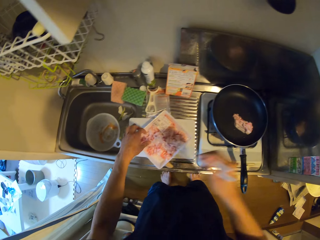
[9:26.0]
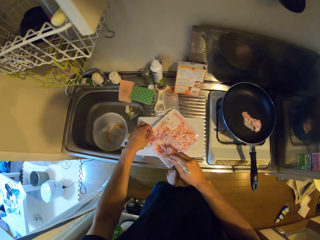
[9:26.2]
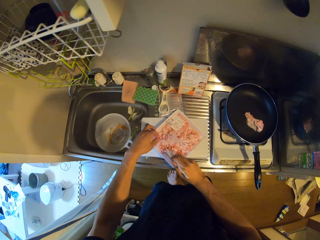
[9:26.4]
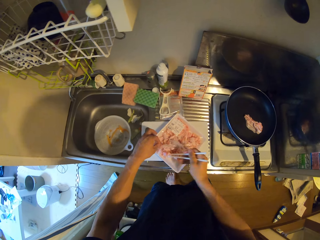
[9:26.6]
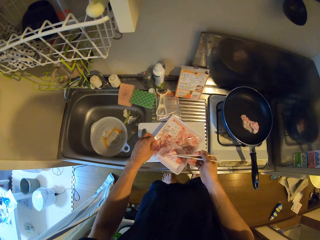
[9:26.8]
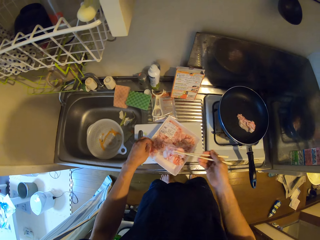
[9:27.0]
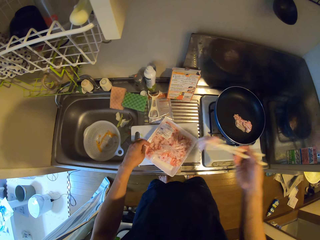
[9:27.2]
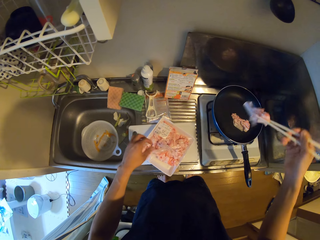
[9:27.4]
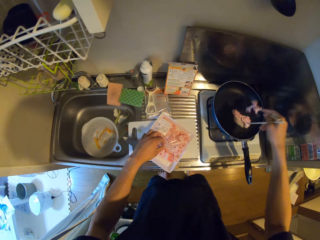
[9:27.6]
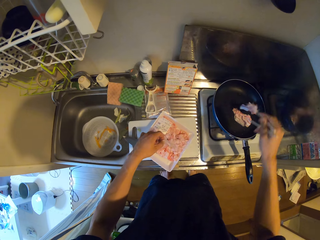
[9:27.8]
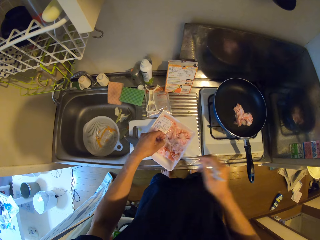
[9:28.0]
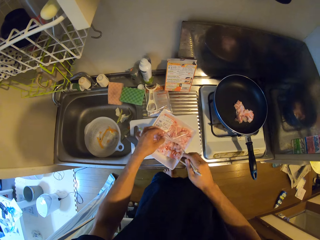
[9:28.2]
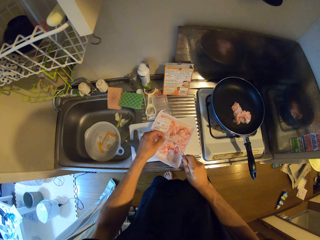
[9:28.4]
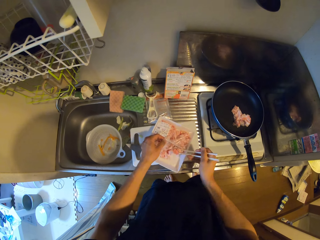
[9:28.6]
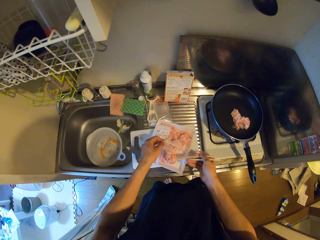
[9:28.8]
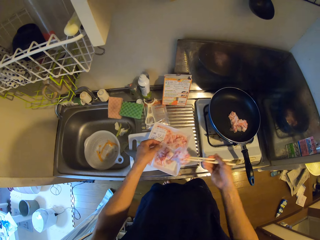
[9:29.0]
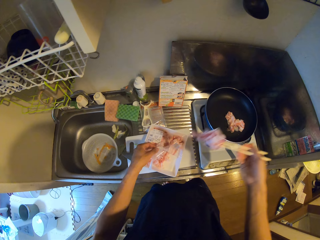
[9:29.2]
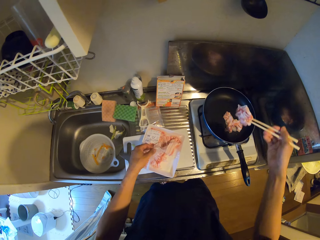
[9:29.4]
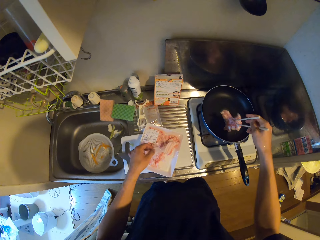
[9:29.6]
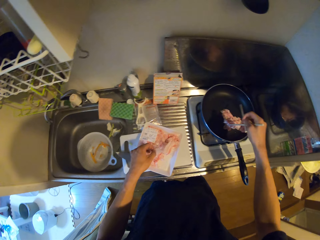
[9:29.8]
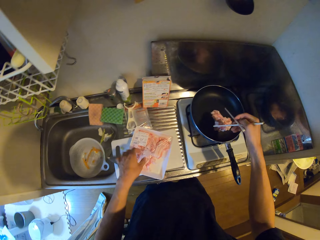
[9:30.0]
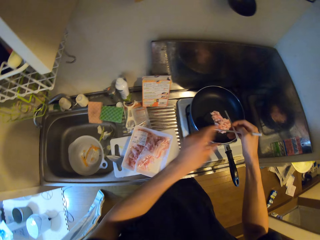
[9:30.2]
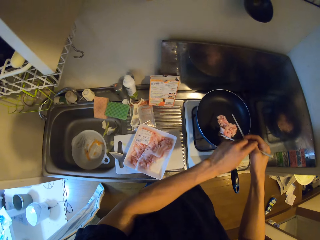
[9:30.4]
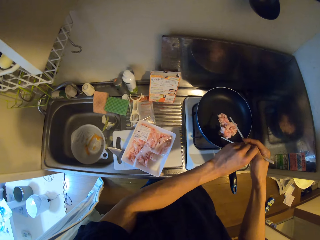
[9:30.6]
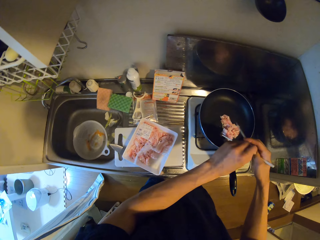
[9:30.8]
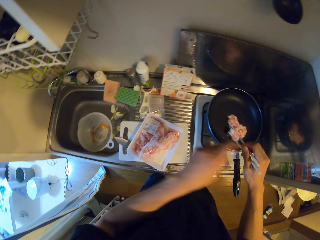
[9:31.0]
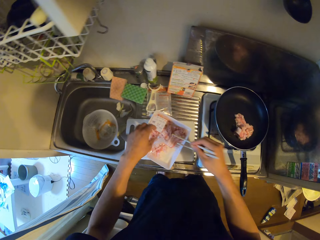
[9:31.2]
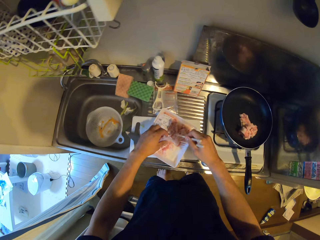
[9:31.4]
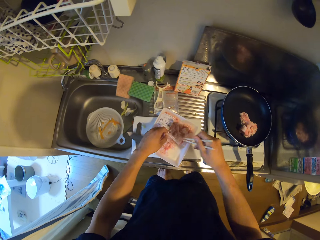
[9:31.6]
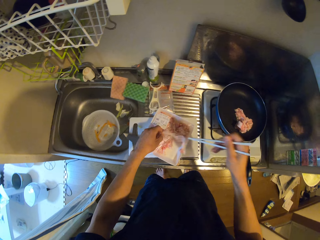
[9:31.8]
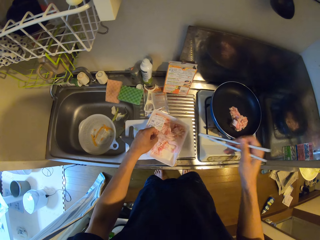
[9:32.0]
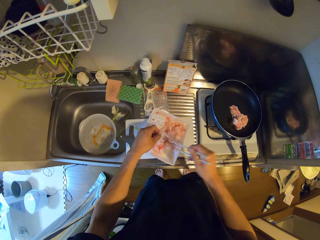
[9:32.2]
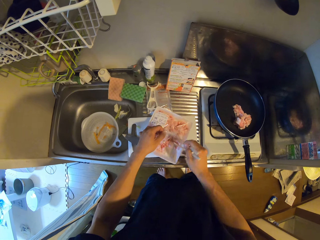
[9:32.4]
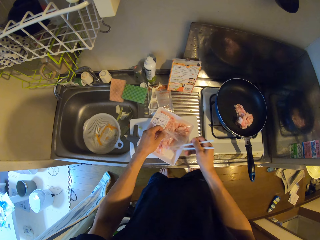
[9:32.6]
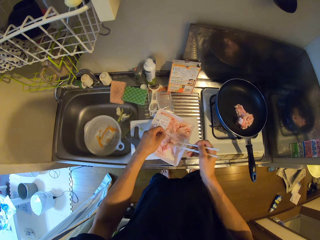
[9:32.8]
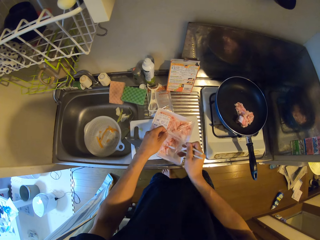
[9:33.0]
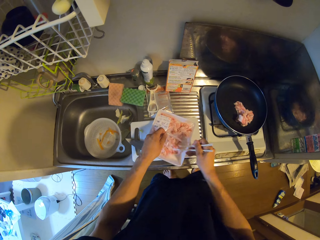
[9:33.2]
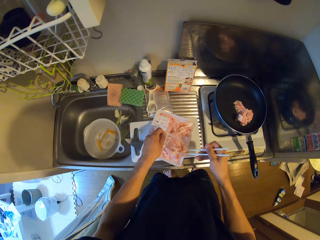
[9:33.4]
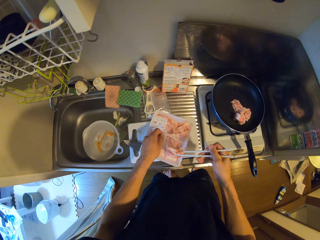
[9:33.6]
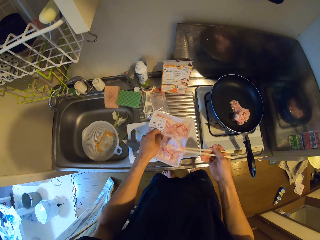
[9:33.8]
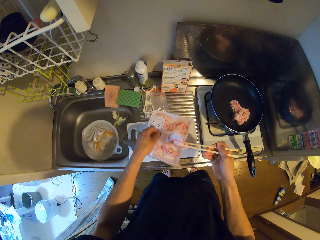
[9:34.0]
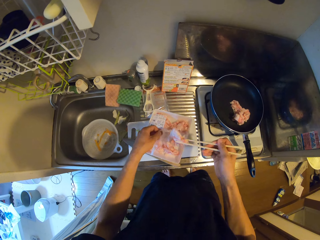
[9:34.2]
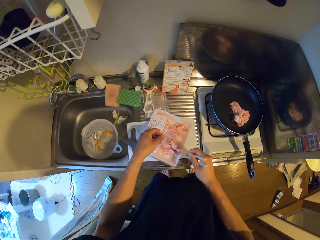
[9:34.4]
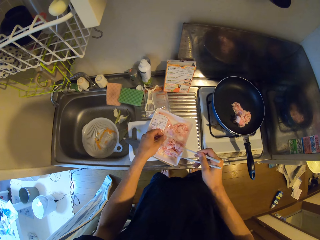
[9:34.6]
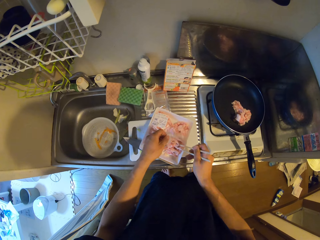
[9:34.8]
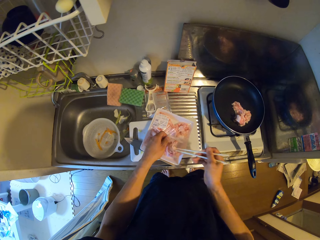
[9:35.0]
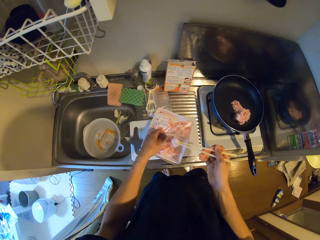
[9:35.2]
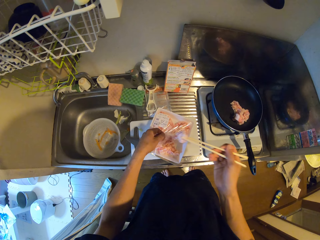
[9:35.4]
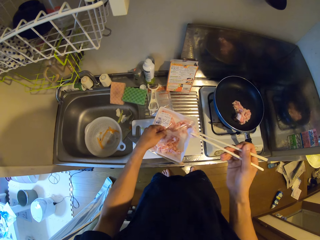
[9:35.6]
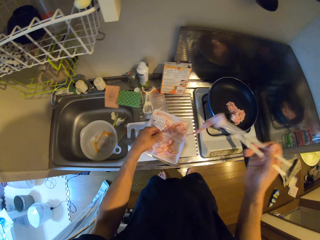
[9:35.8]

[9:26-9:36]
The camera wearer moves meats from the pack to the frying pan with chopsticks. They stir a piece of meat on the pan with chopsticks. They scoop a piece of meat from the storage can with chopsticks. They put the piece of meat on the pan with chopsticks. They scoop a piece of meat from the storage can with chopsticks.

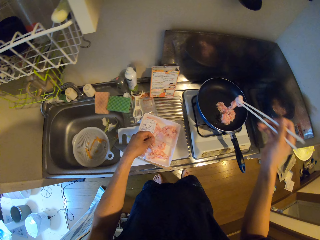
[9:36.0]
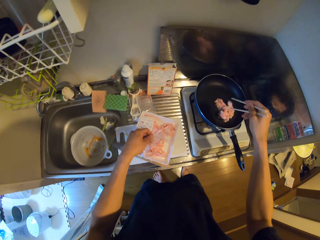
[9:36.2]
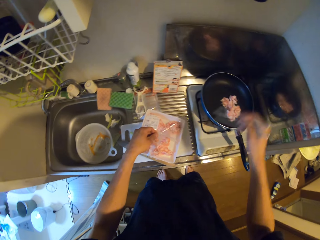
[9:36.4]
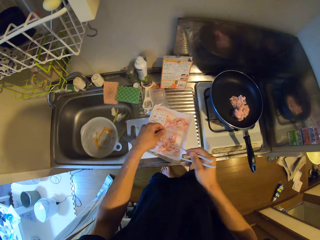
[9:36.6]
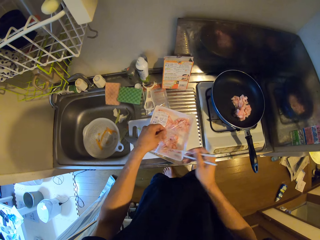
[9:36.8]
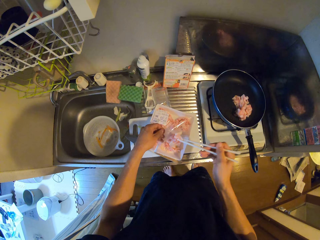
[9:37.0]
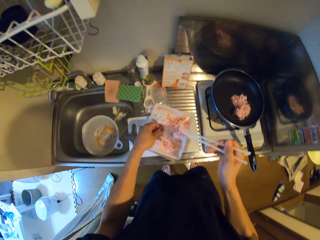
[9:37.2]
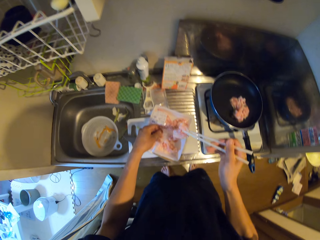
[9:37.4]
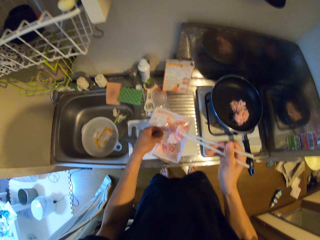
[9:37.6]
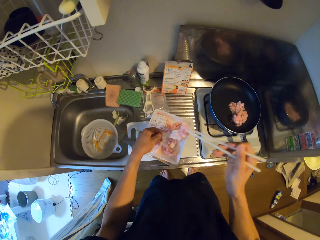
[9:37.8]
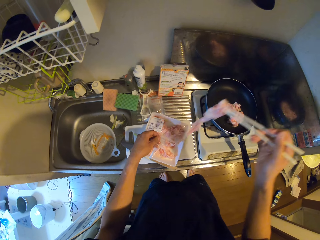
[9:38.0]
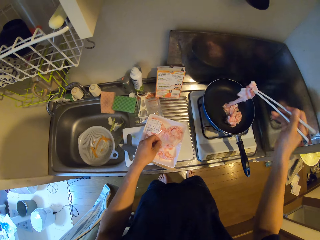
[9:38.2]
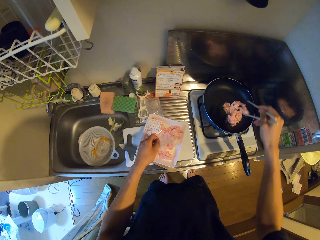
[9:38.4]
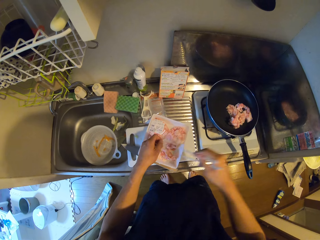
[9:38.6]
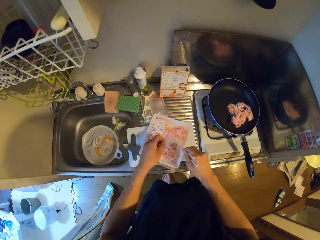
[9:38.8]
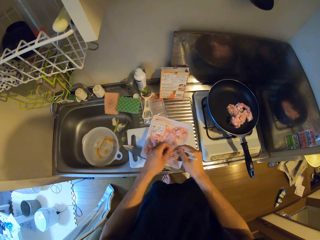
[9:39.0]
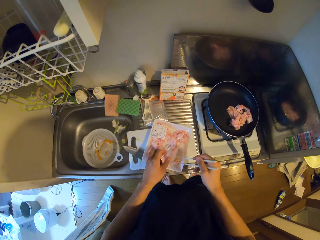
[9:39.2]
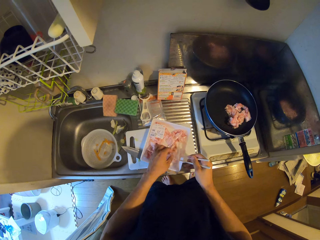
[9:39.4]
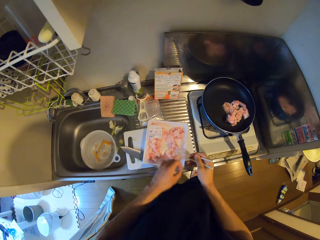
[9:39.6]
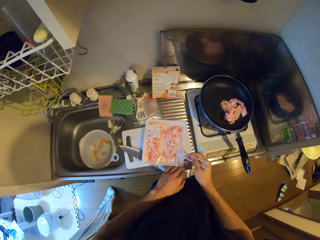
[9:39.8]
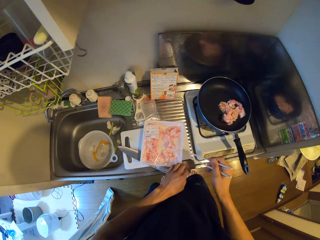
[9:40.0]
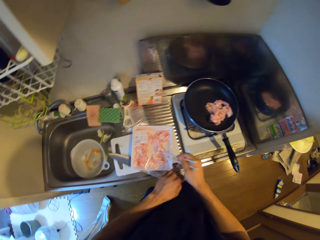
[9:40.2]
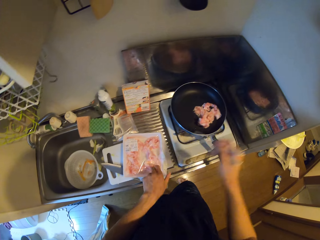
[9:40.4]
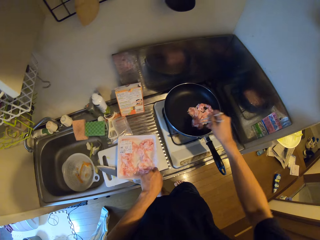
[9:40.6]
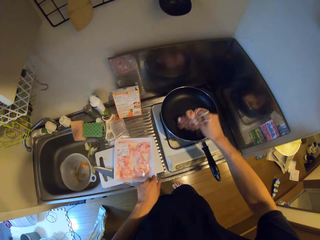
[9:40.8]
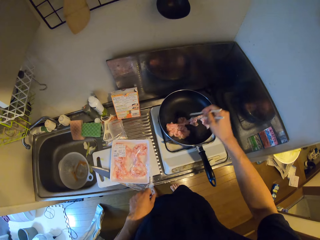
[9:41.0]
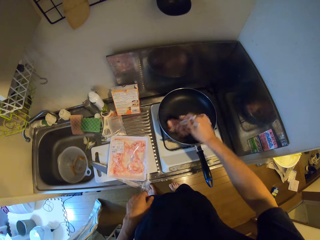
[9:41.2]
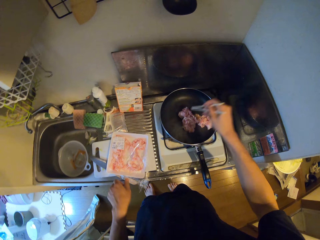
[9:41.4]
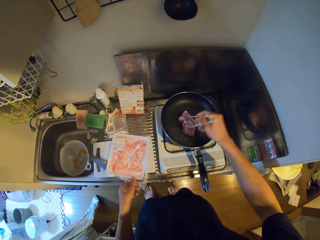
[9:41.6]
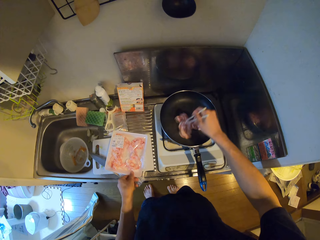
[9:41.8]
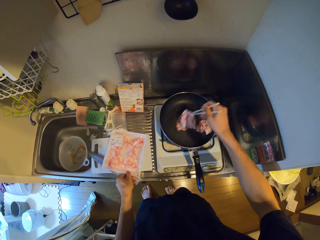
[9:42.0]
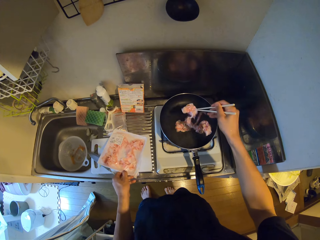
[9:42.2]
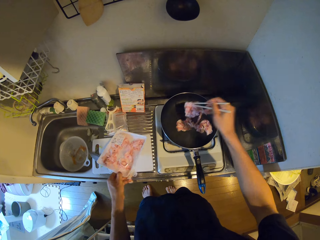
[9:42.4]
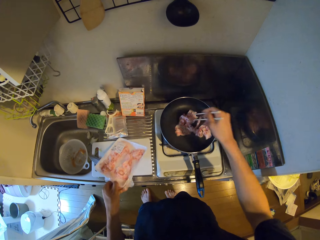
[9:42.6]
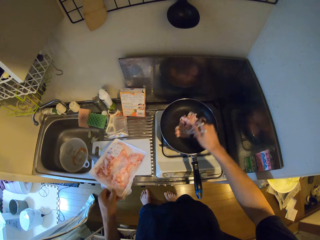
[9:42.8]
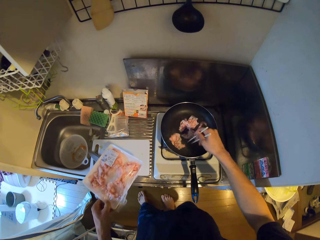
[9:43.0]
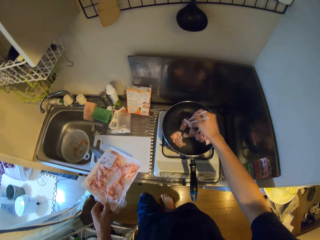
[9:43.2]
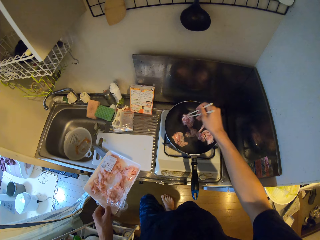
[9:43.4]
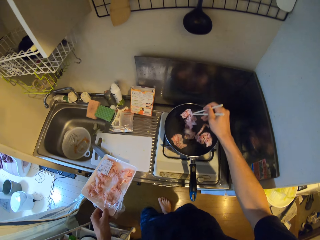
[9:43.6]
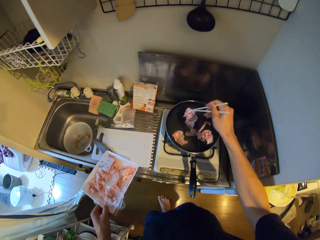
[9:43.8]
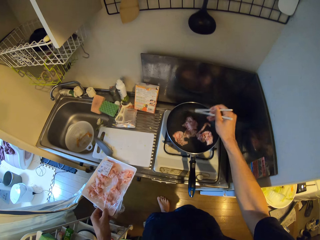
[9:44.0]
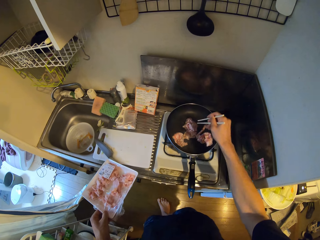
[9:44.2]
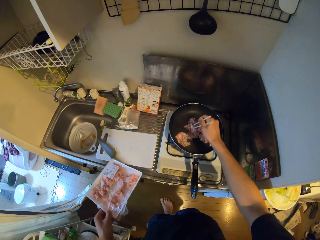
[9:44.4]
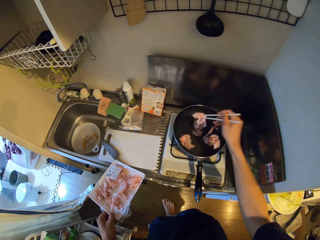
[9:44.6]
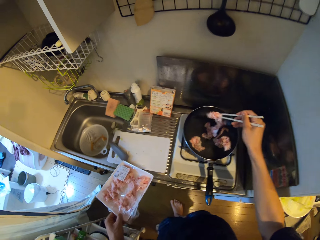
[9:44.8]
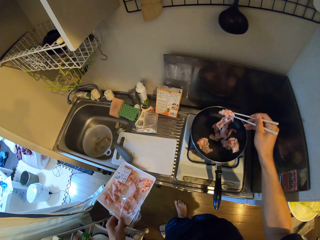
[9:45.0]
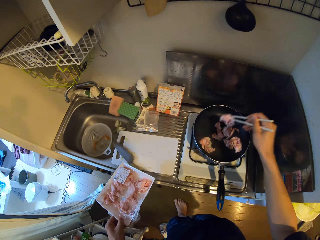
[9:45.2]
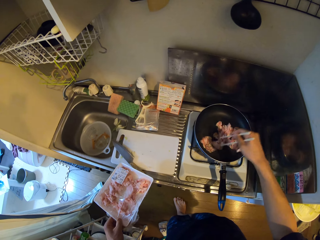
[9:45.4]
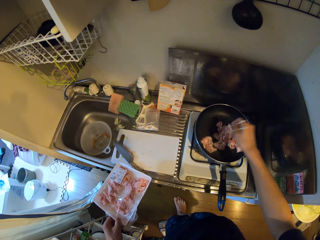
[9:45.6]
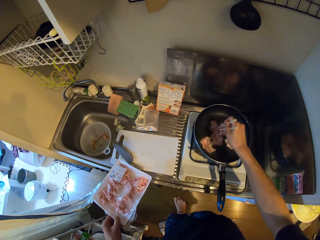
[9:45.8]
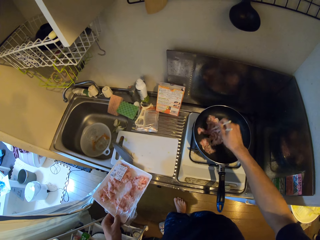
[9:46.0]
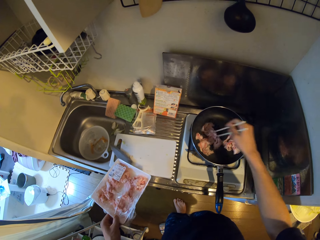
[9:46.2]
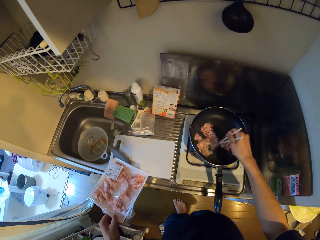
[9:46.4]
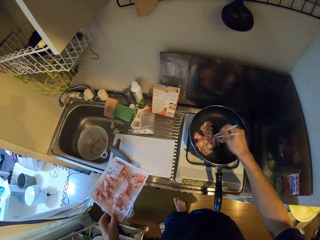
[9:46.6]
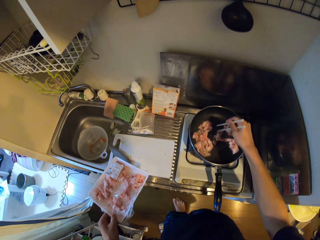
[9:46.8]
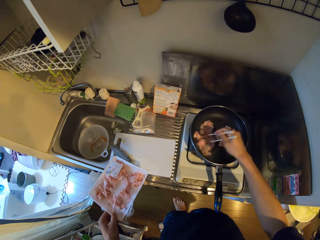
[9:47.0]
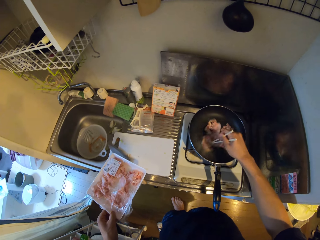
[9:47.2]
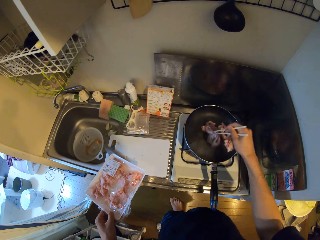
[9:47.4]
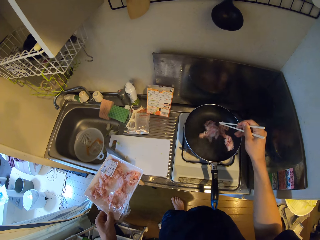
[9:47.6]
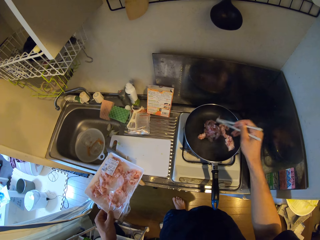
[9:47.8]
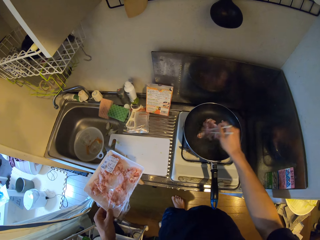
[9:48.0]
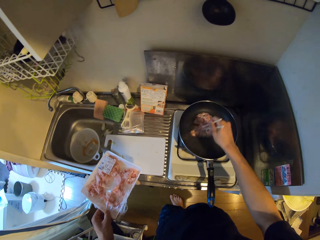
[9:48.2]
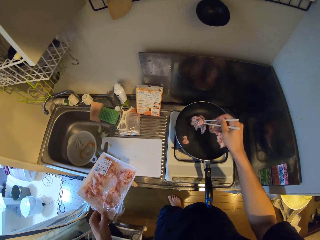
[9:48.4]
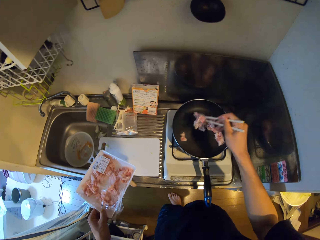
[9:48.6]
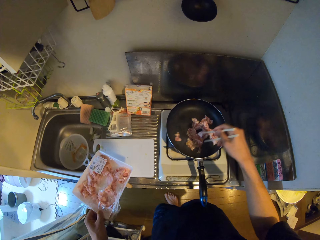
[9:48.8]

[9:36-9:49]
The camera wearer puts the piece of meat on the pan with chopsticks. They scoop a piece of meat from the storage can with chopsticks. They put the piece of meat on the pan with chopsticks. They scoop a piece of meat from the storage can with chopsticks. They close the pack. They stir pieces of meat on the pan with chopsticks. They pick up the storage can from a chopping board. They stir the pieces of meat on the pan with chopsticks.
